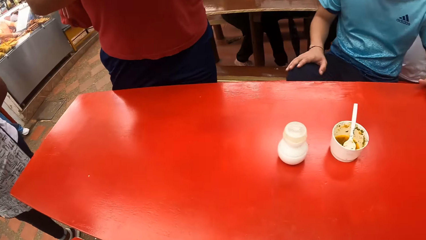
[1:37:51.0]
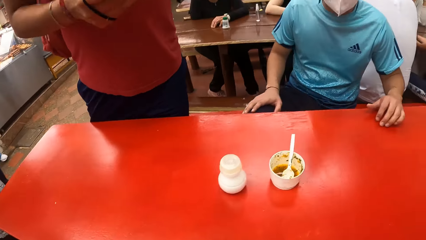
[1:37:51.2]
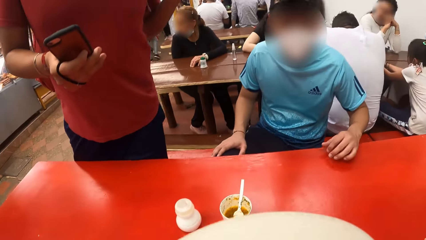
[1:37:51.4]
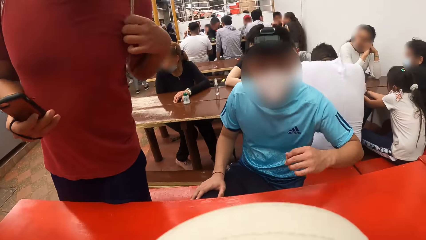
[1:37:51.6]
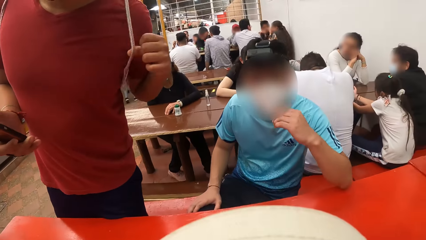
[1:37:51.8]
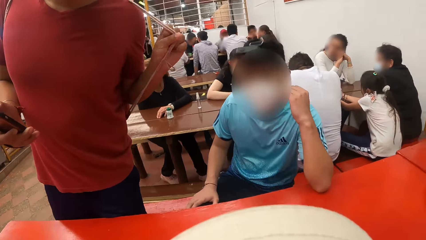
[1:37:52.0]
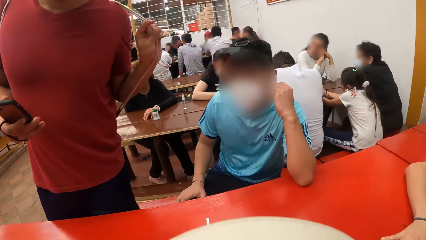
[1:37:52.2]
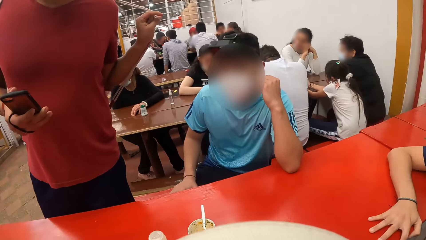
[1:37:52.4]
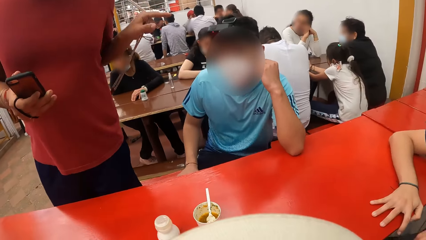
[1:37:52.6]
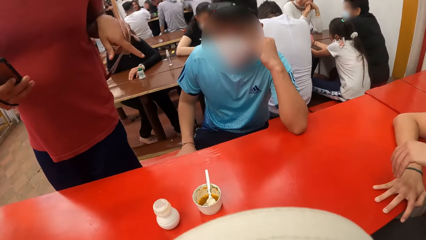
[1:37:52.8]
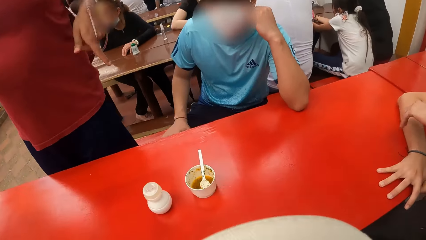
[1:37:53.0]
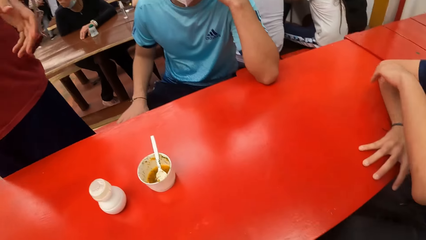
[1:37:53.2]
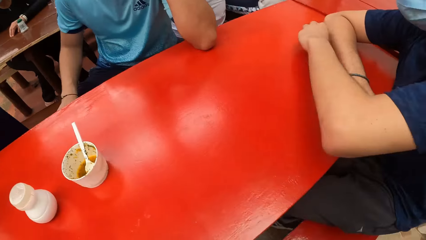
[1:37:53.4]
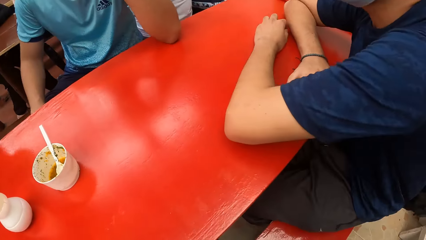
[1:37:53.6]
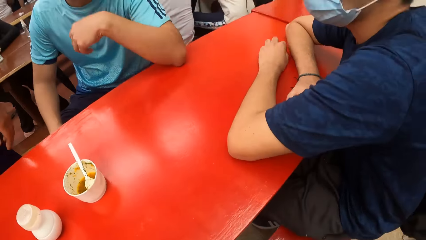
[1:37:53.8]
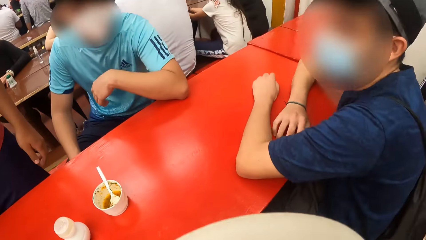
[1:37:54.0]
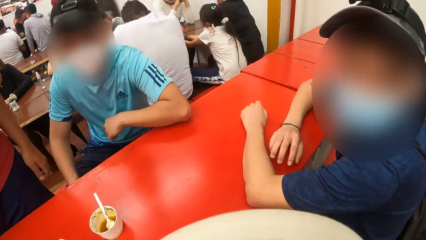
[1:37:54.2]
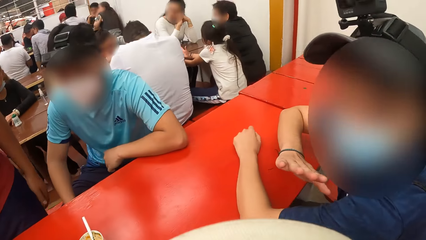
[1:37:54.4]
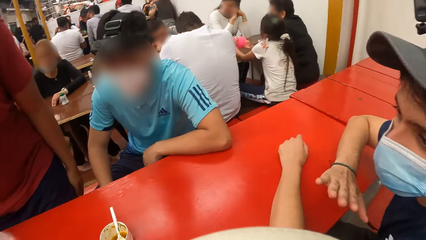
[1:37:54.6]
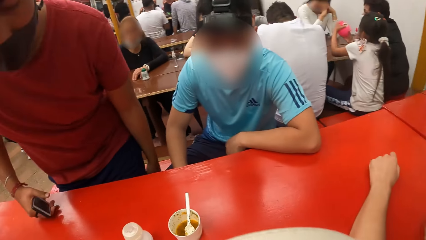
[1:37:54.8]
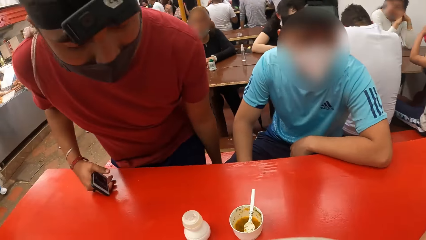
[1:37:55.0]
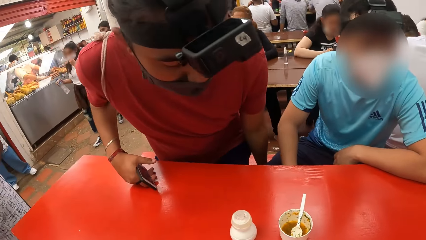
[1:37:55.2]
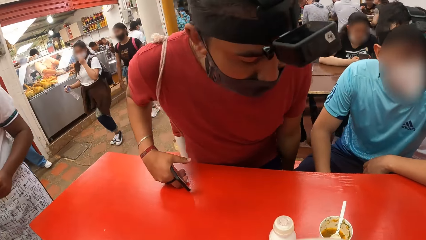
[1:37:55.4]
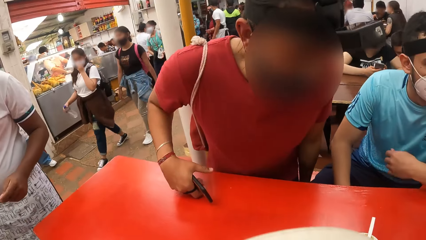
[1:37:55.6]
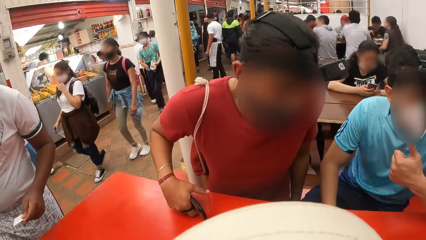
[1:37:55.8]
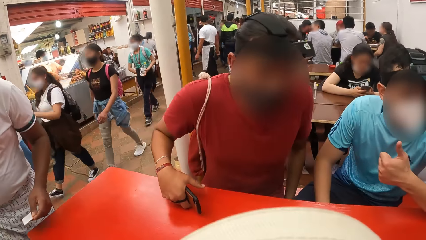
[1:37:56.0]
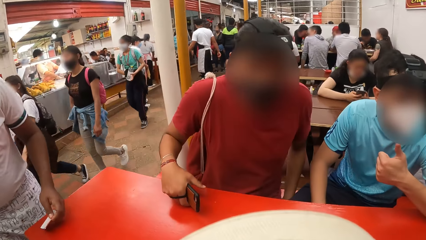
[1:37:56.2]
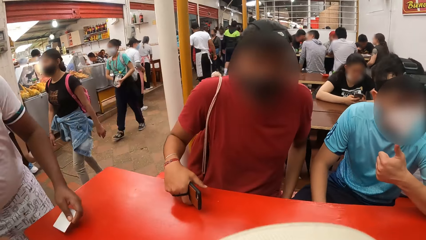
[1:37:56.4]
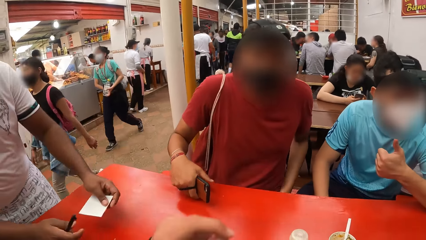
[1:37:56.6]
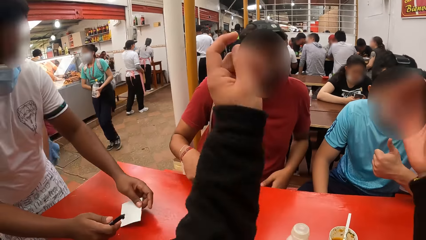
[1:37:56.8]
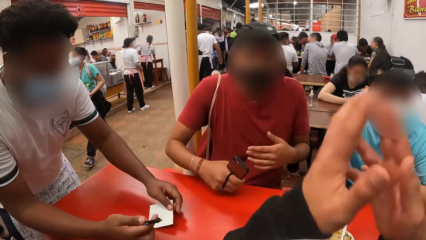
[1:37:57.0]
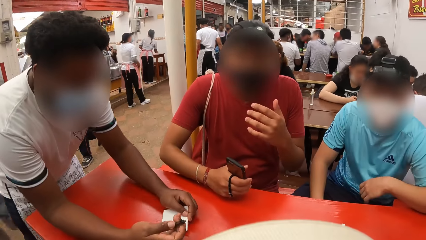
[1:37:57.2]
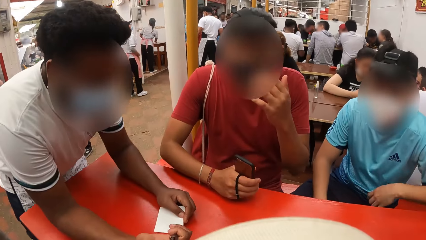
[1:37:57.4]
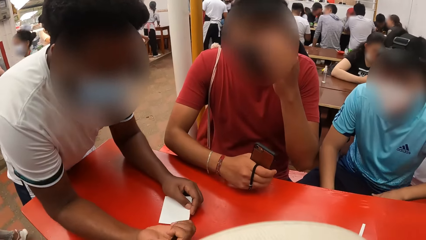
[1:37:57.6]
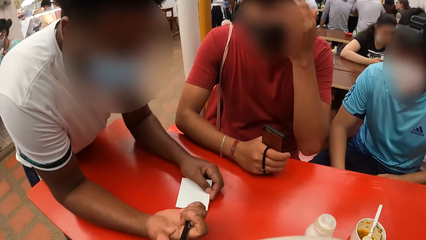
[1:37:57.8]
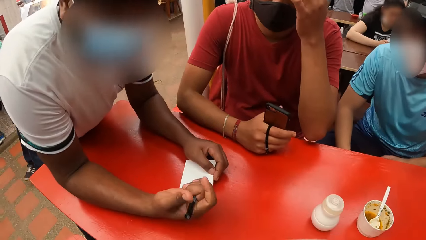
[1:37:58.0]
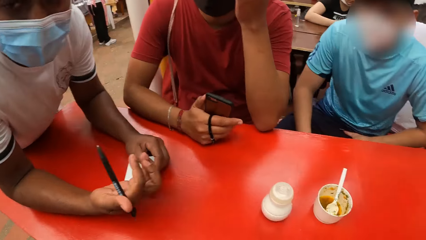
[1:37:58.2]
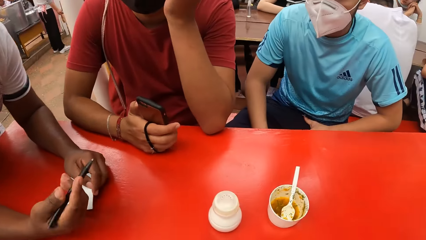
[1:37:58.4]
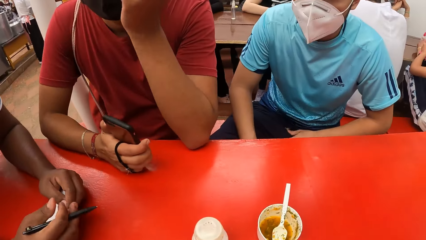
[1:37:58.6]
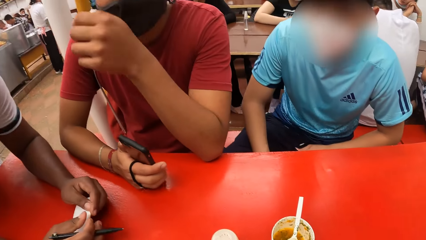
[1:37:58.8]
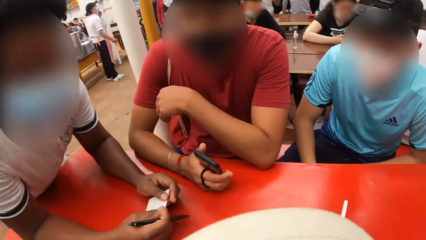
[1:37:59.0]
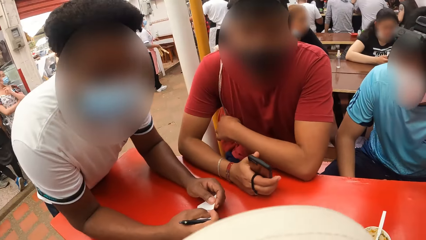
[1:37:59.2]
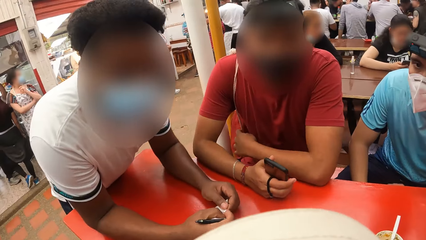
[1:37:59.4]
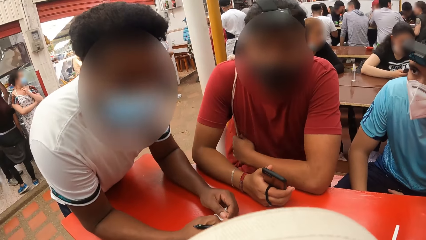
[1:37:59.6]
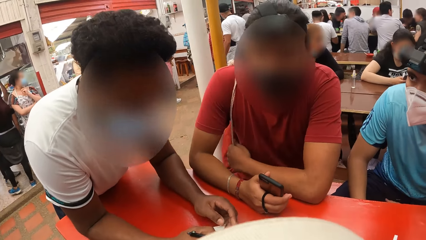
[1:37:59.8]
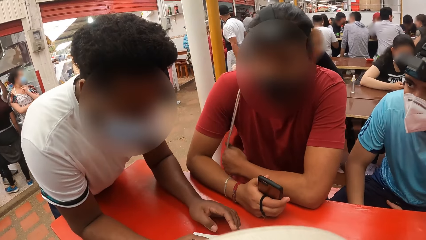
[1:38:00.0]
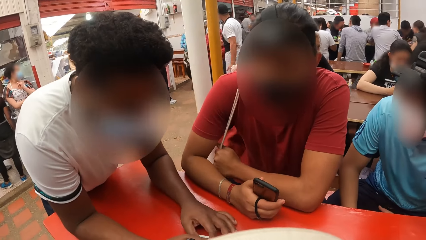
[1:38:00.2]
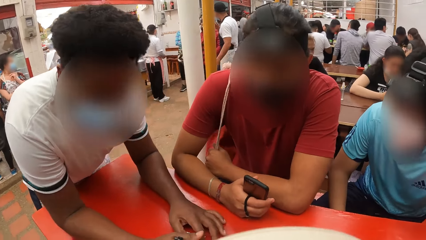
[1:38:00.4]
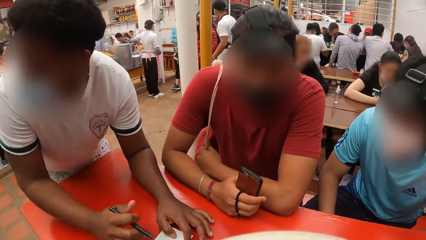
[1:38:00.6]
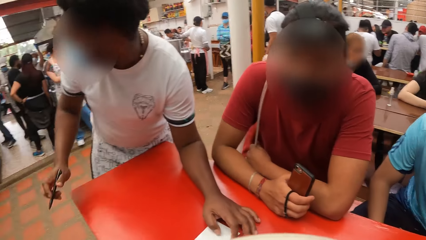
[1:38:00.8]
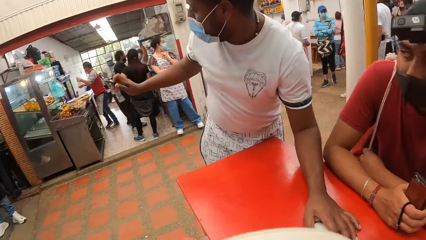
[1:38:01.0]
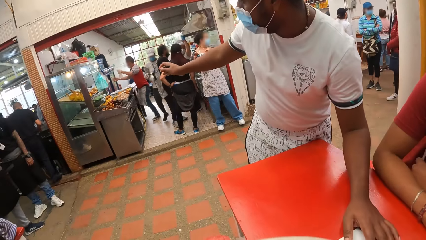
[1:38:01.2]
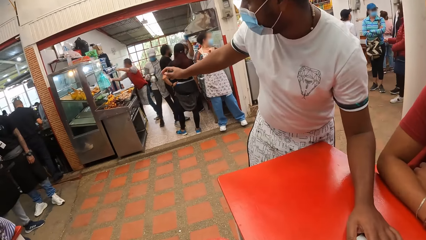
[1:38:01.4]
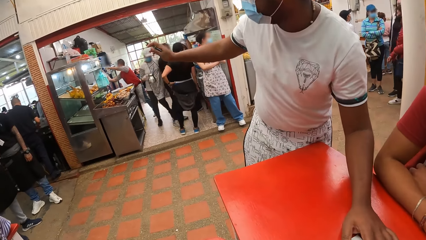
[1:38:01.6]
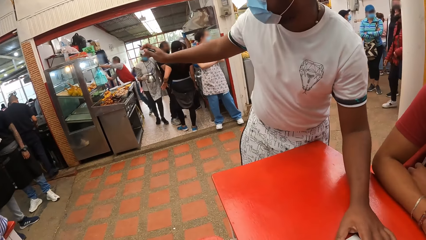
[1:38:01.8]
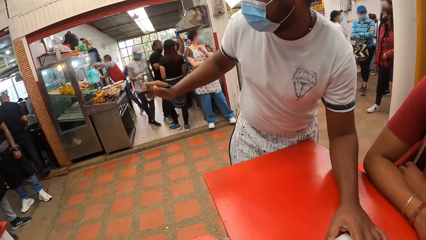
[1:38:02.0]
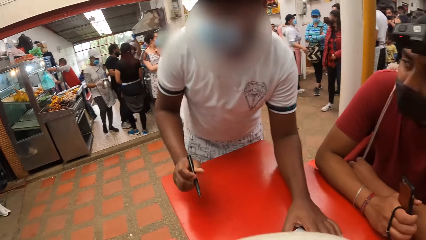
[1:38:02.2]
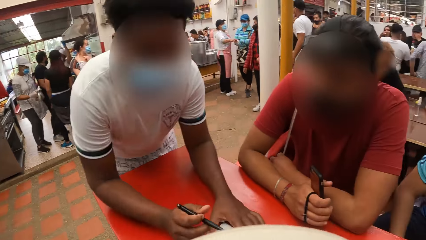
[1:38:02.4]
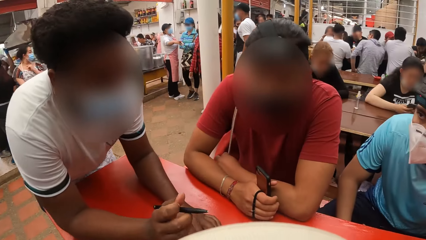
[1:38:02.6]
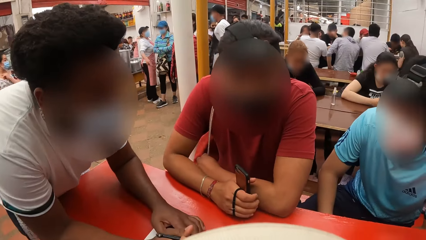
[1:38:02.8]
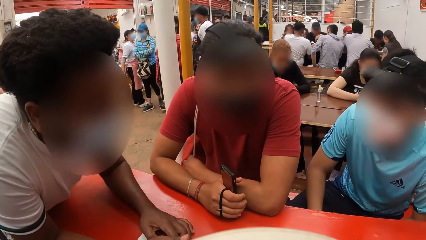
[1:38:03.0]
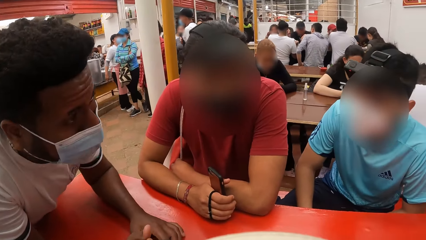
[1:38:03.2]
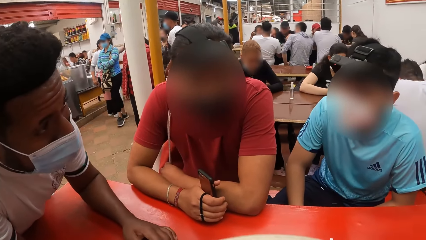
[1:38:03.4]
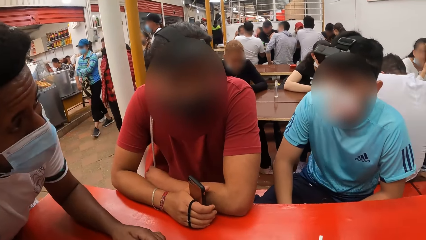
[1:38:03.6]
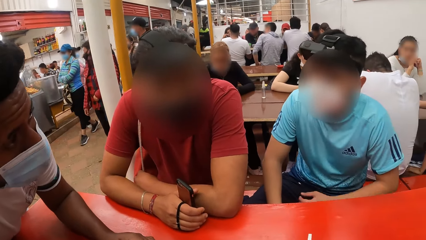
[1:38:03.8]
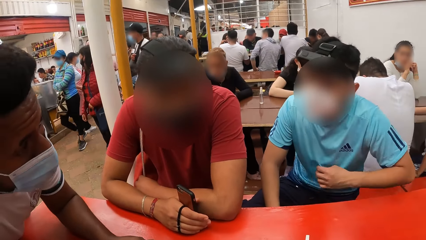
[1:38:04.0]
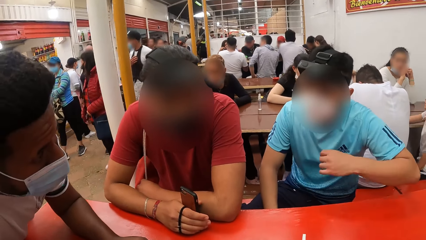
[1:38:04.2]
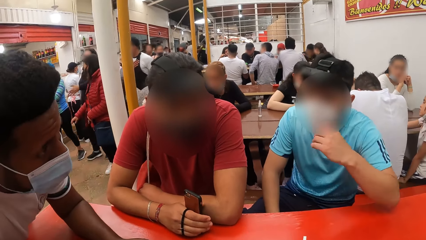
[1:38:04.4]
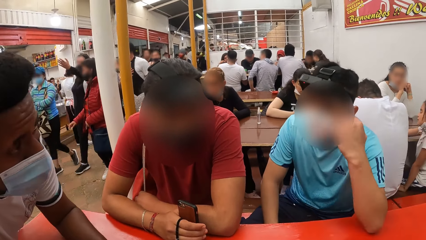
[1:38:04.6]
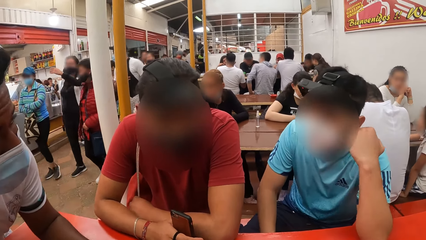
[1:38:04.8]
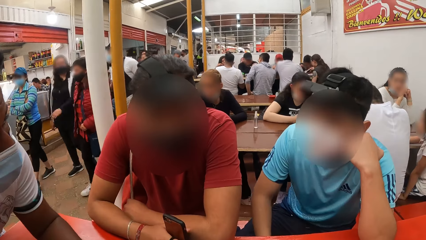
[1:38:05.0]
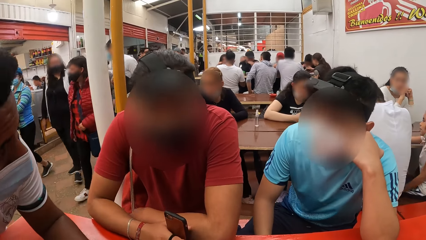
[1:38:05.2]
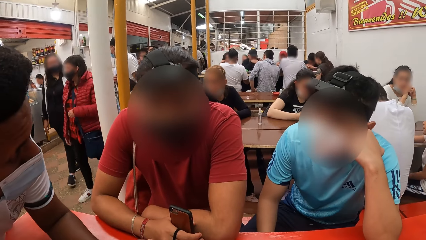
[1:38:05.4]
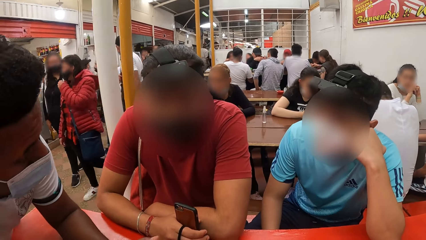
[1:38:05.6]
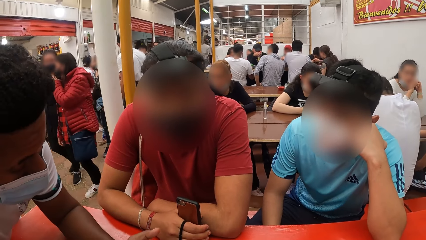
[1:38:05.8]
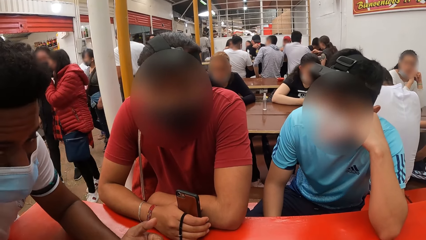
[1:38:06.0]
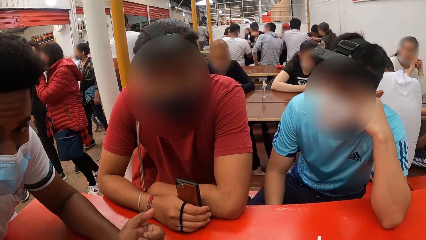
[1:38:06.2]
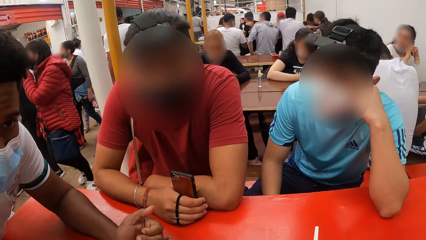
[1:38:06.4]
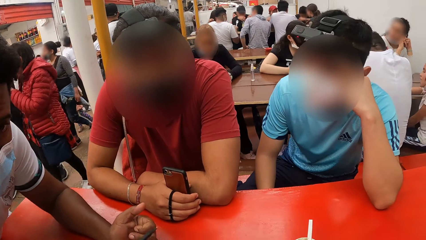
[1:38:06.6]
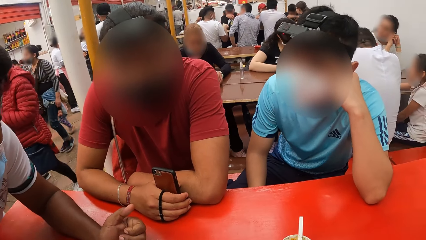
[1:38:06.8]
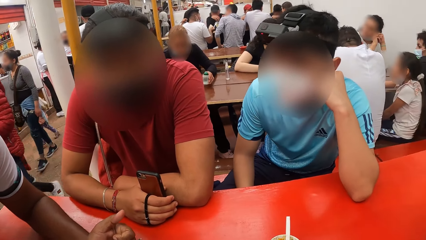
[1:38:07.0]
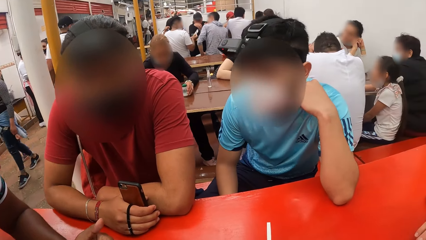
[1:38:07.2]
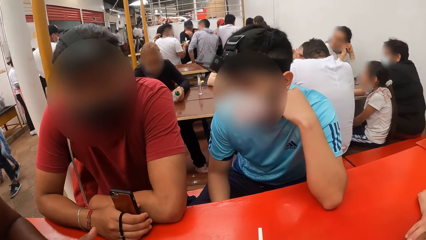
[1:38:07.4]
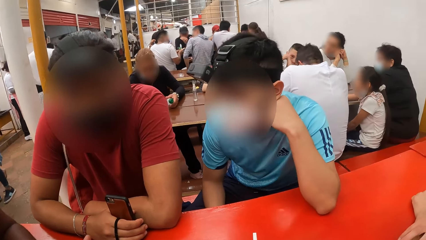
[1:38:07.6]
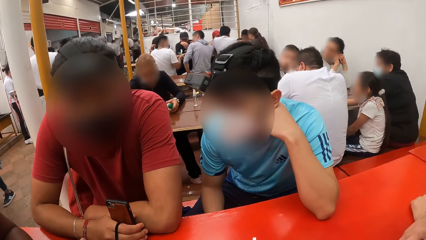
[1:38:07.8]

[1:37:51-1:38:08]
A man removes the handle of a bag from his left arm. The camera wearer interacts with people. The man sits down on the bench. The waiter interacts with the group of people. He does so again.
